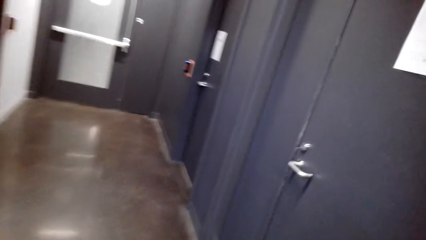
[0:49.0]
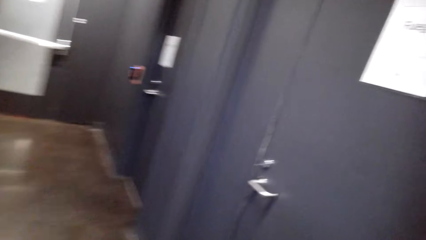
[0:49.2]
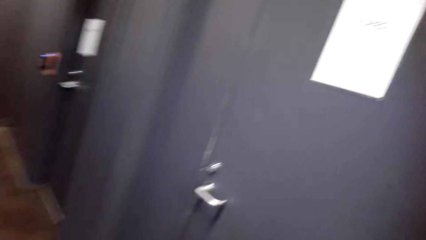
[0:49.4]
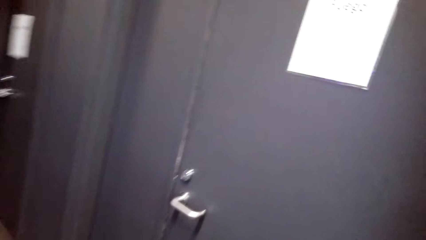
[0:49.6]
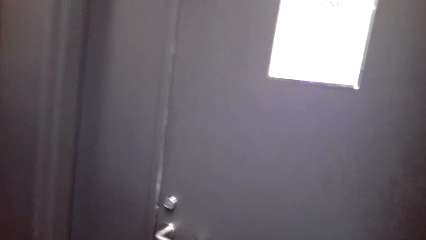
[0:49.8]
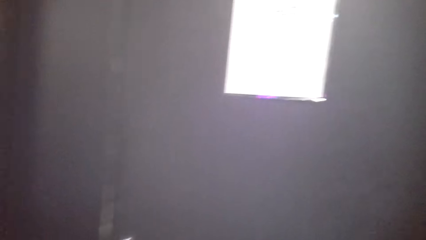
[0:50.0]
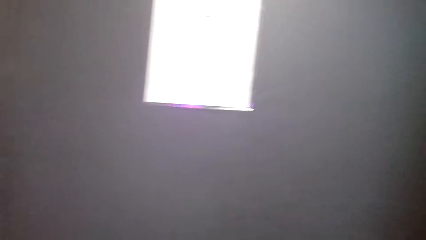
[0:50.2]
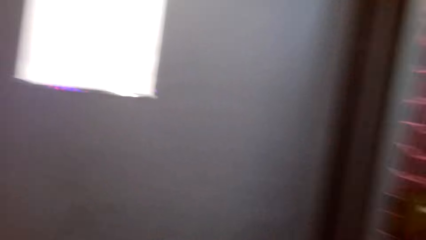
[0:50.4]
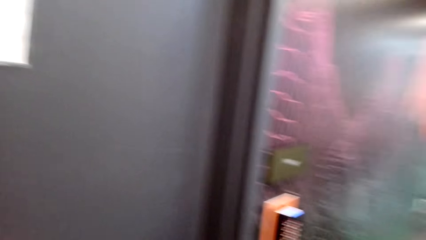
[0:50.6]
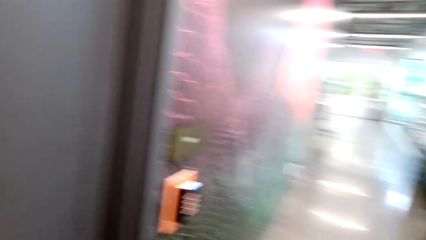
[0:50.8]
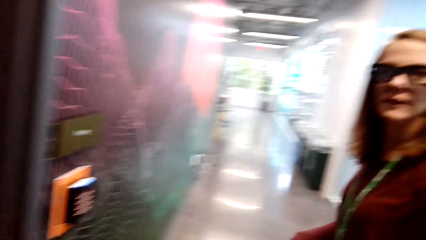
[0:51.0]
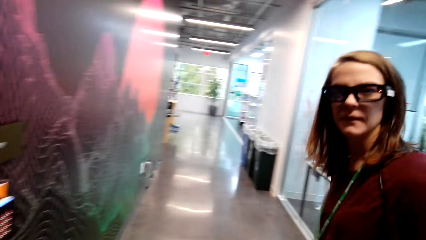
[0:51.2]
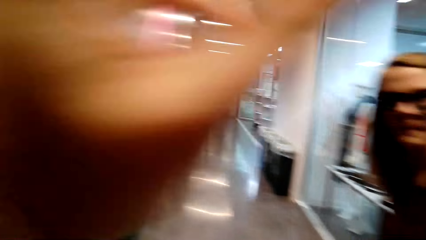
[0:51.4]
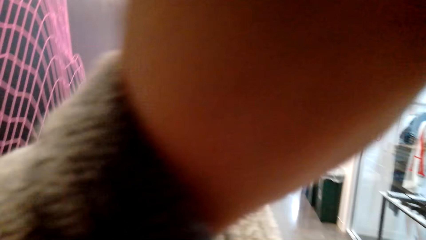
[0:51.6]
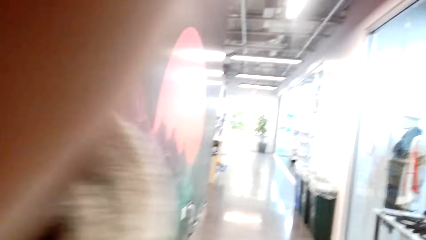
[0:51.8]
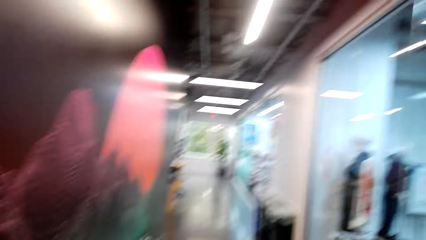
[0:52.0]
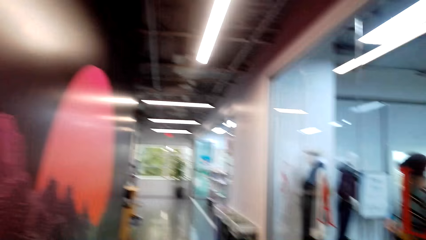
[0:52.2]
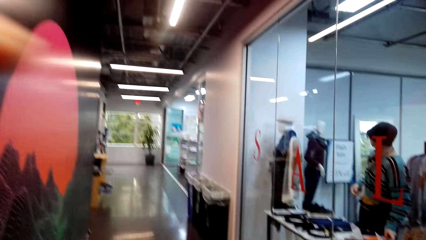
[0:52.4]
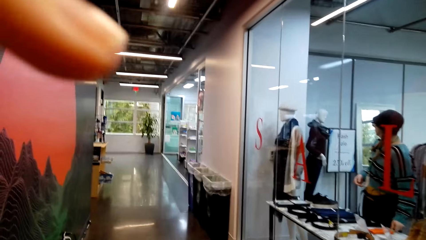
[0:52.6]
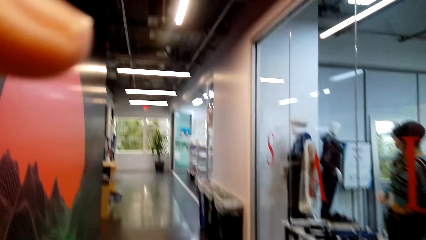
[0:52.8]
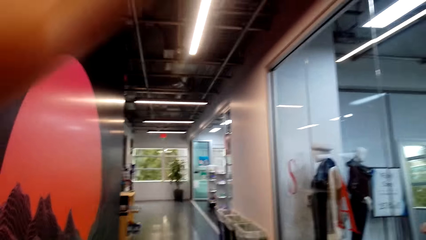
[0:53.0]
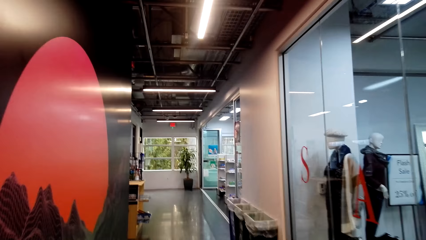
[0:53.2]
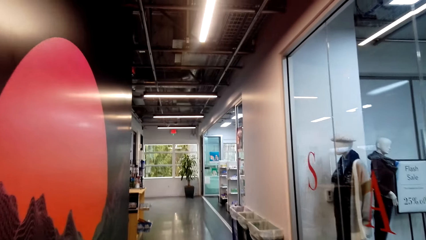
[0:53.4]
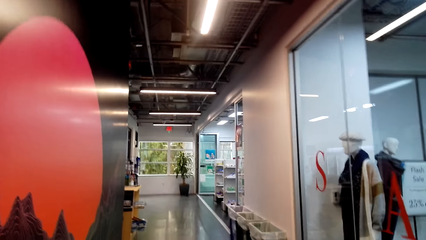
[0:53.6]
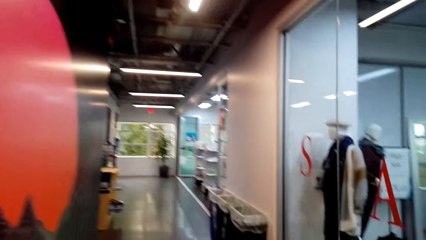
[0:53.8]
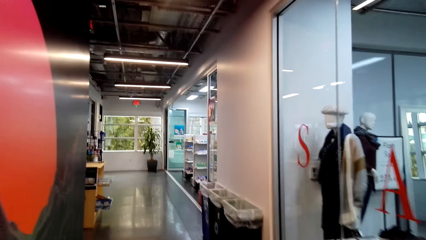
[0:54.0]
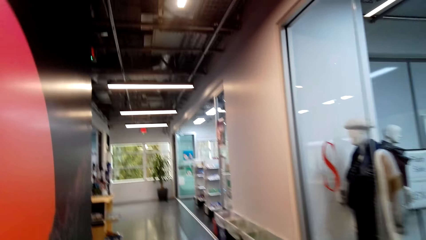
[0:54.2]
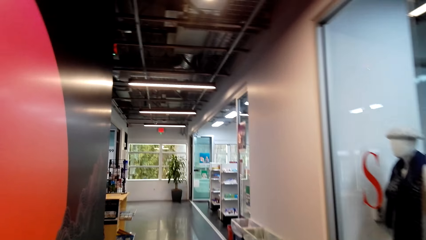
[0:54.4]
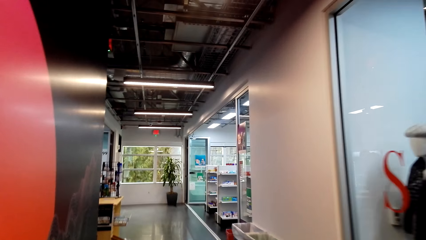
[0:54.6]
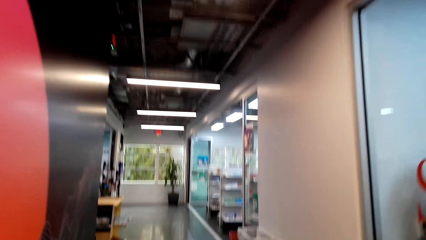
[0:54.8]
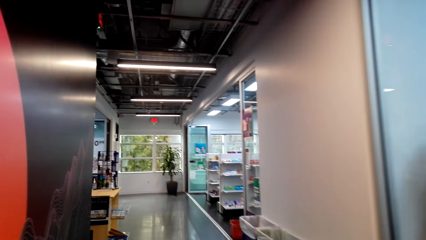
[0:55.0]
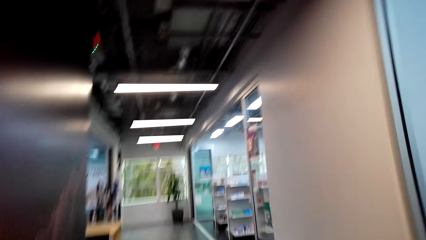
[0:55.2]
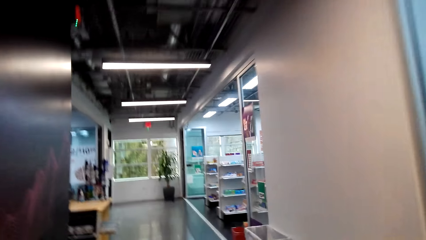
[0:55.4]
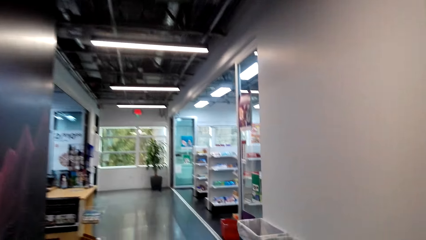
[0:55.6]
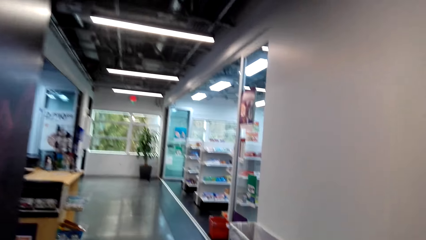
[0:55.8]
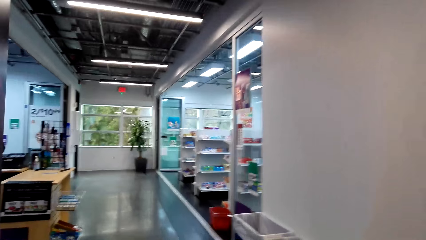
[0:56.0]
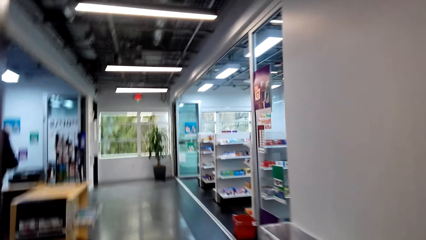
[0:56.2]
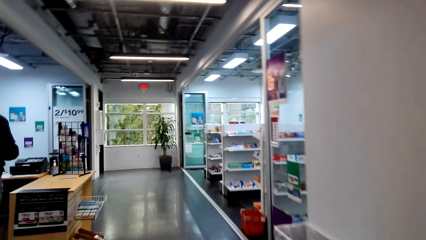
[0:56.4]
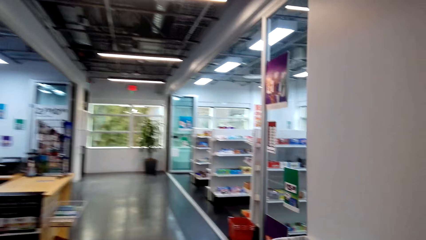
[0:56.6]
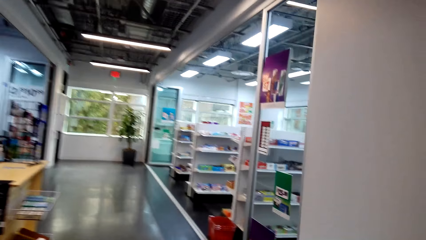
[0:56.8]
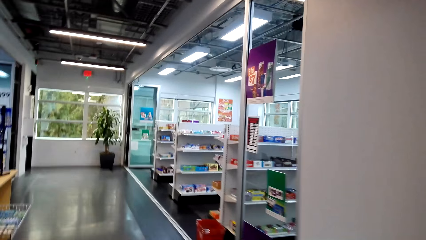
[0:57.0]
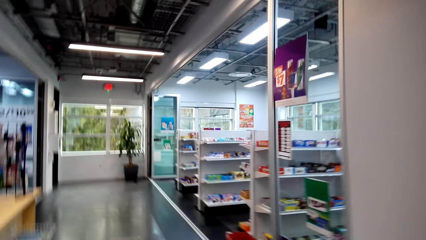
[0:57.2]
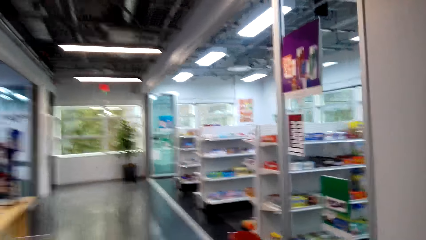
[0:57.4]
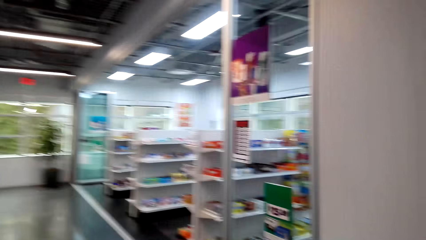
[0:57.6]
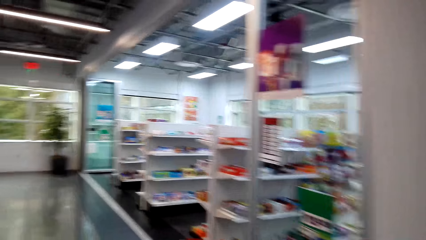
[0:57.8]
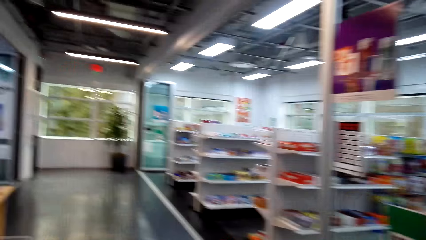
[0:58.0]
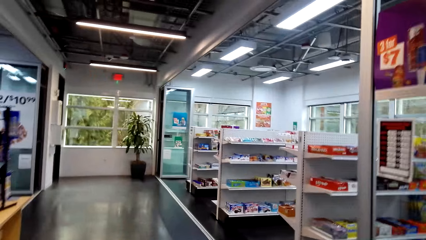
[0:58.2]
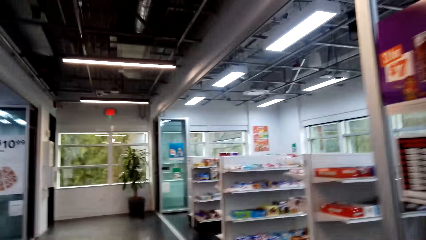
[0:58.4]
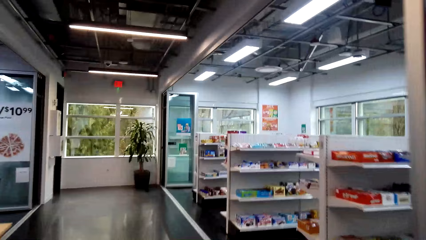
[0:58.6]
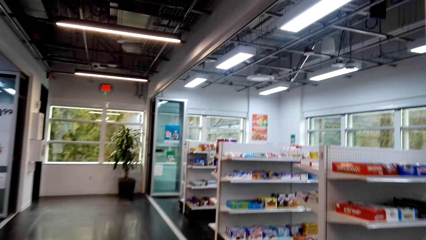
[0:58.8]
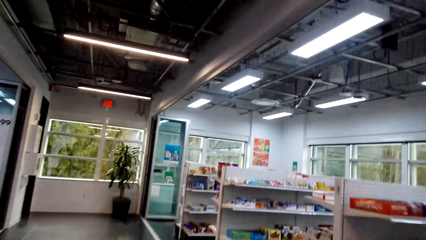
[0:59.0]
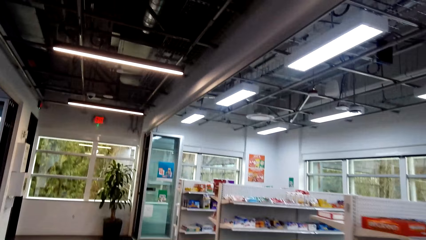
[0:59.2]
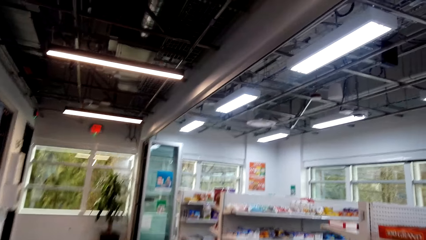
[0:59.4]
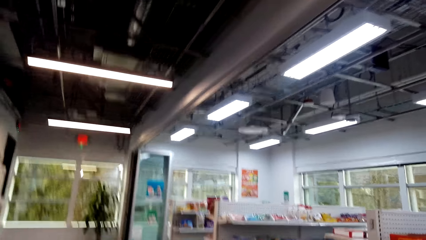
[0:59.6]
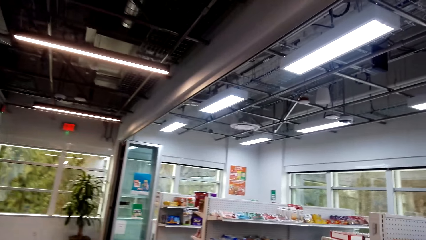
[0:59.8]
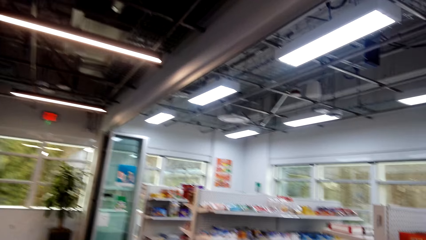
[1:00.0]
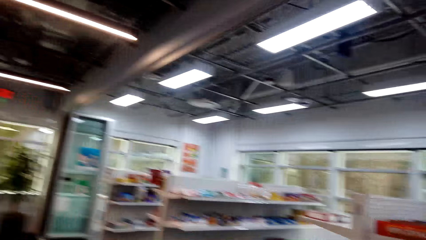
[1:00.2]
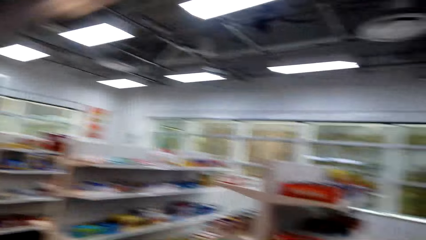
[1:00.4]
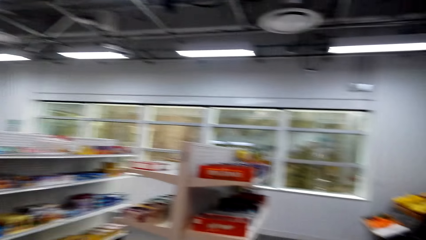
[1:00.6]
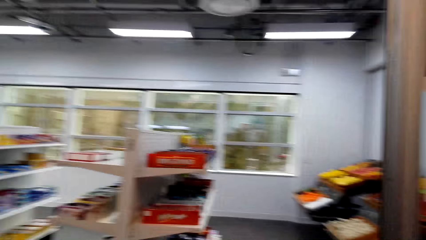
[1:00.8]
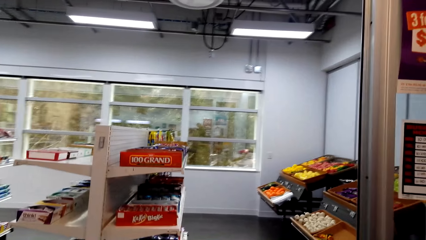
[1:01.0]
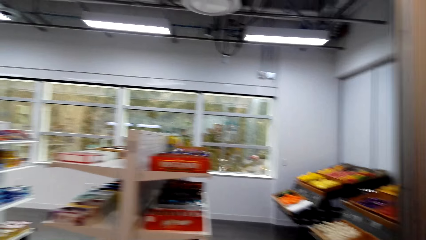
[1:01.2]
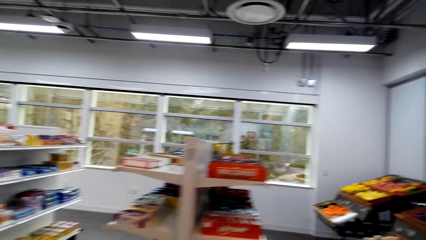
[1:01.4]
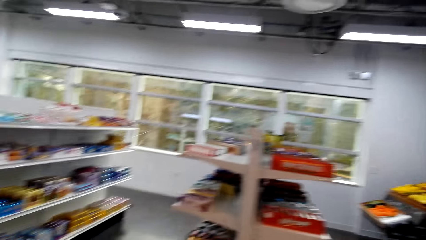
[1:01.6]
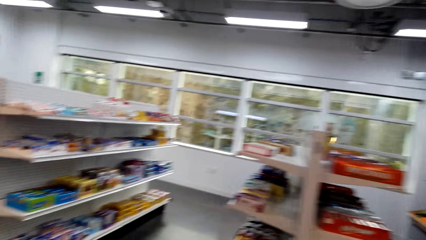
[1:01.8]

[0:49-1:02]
The camera wearer converses with the lady.
